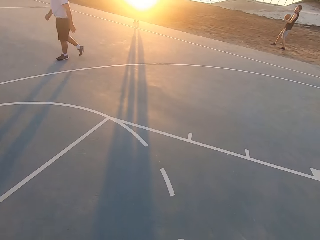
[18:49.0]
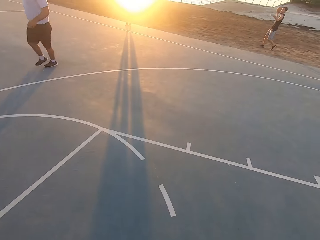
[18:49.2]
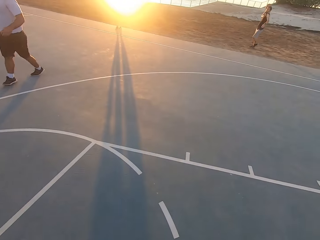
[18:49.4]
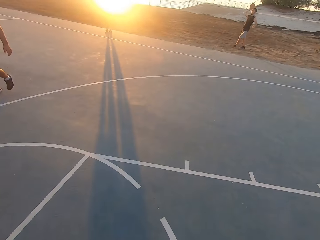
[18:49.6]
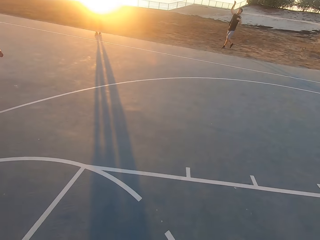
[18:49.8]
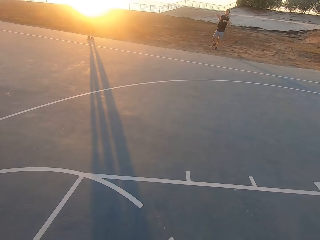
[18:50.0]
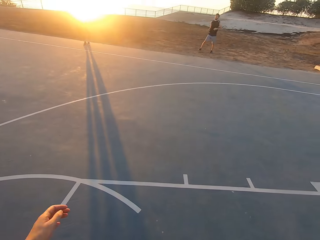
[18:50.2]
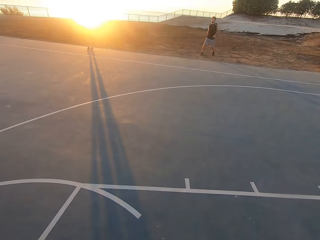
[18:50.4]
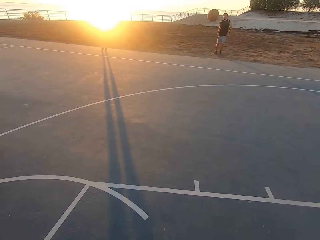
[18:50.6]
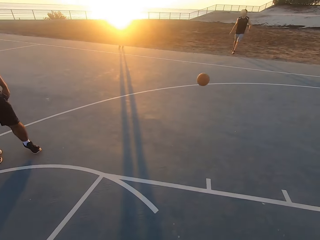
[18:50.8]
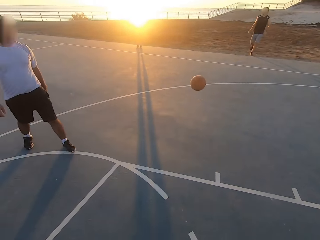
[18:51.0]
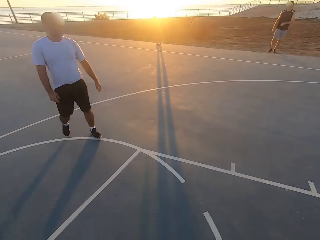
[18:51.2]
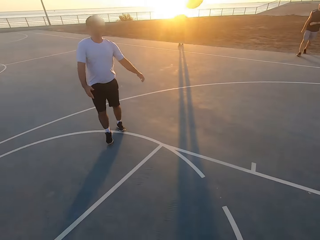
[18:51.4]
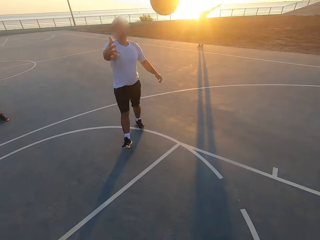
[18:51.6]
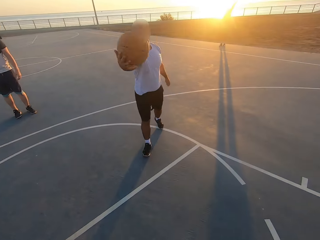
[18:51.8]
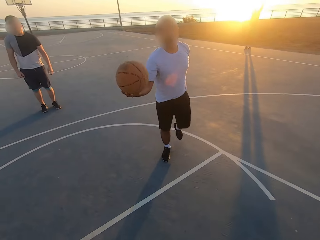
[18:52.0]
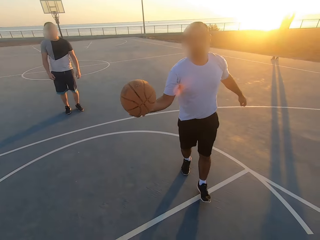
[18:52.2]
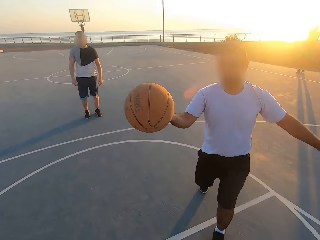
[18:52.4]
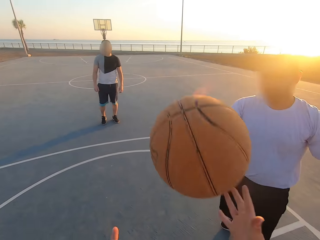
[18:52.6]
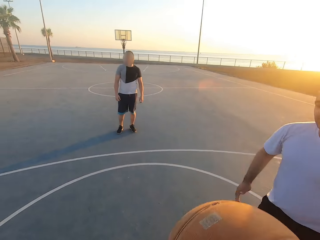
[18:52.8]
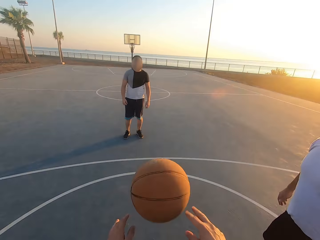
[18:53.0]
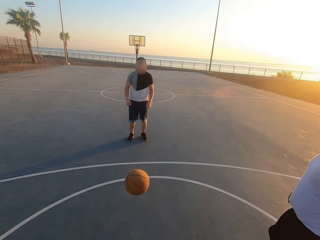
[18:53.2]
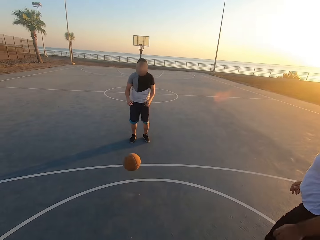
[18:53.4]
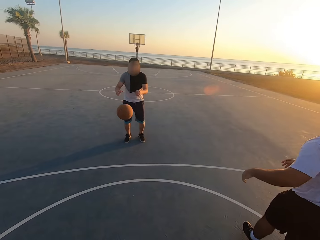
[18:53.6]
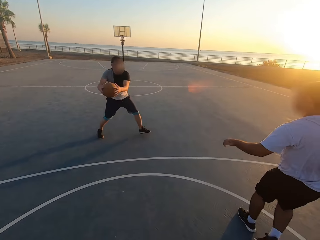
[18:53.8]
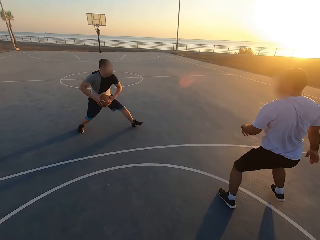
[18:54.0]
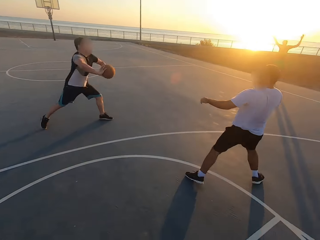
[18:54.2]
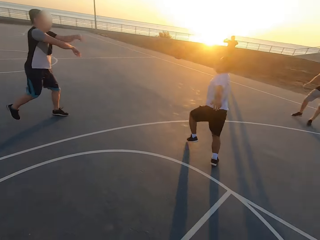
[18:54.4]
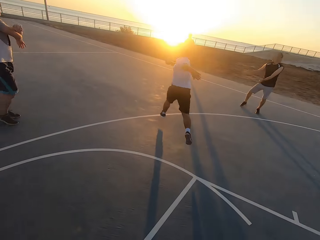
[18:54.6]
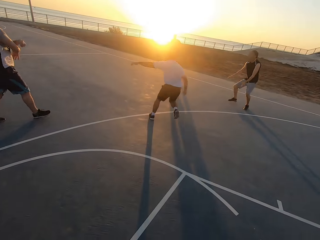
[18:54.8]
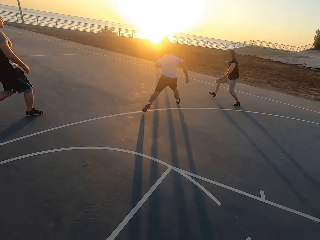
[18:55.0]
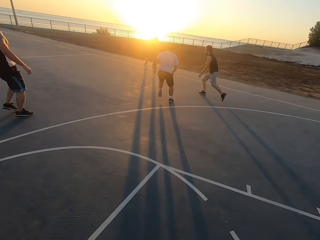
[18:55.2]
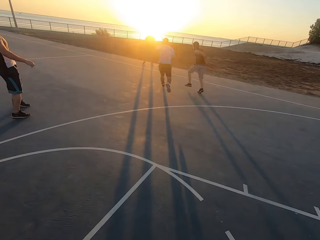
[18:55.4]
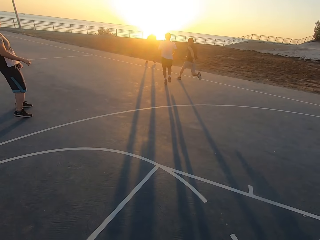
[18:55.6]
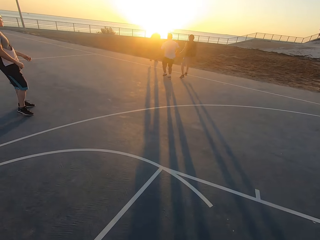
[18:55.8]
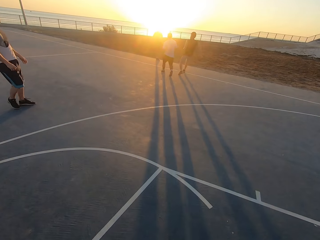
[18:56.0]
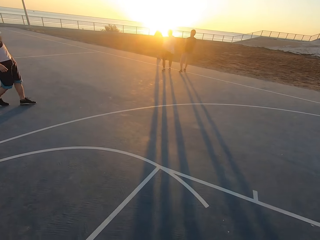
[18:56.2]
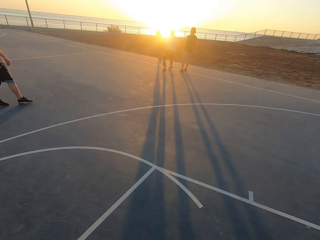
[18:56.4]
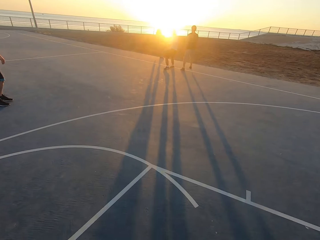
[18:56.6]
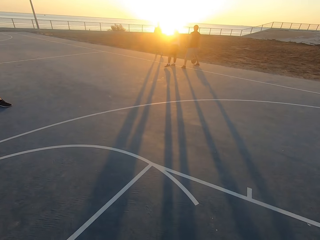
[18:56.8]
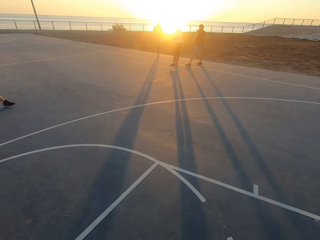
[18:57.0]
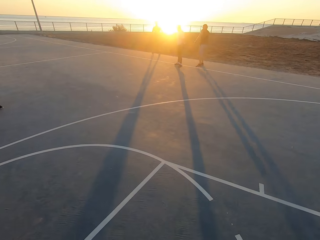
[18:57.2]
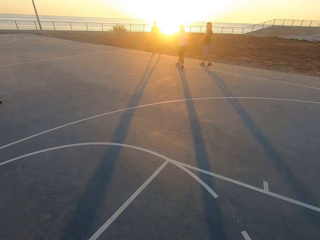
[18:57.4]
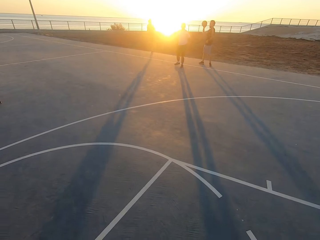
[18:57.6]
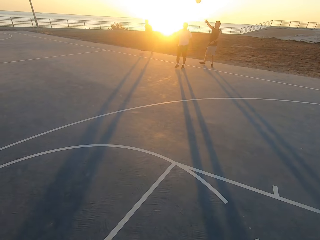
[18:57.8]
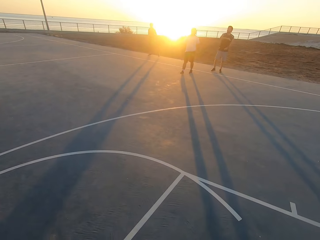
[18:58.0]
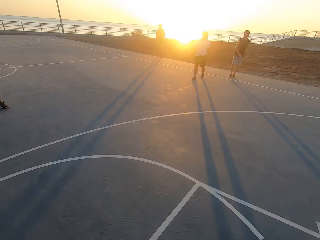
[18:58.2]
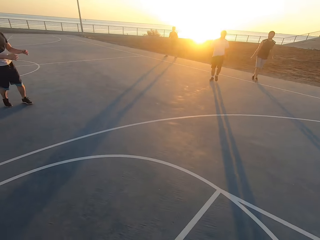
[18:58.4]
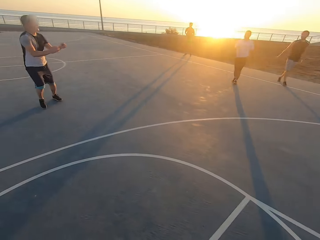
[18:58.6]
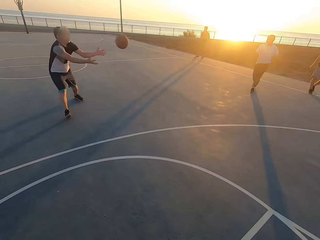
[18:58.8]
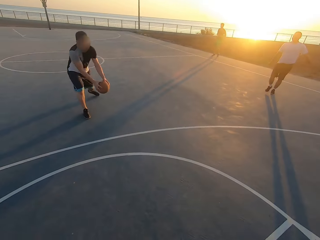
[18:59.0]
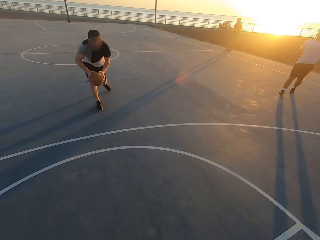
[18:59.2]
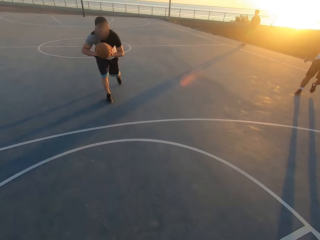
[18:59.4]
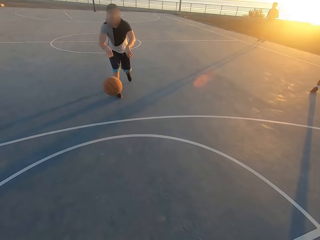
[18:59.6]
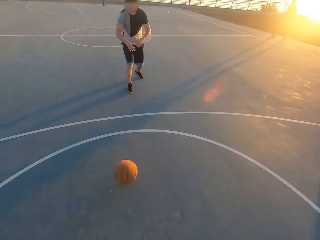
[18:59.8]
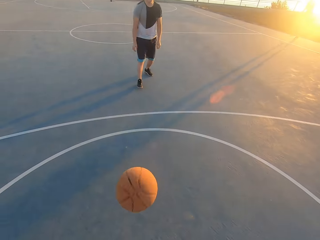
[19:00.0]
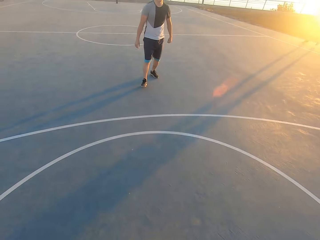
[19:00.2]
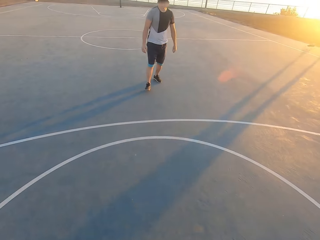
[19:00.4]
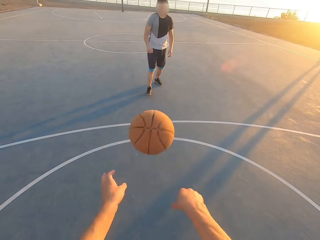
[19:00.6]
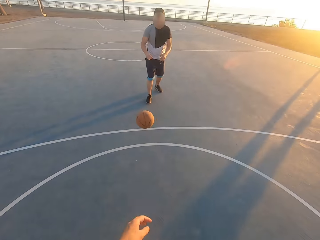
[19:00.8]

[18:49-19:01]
A man throws the ball to another man. The other man picks up the ball and throws the ball to the camera wearer. The camera wearer picks up the ball. They throw the ball to a third man. The third man picks up the ball and throws the ball. The second man runs for the ball. A fourth man throws the ball. The first man picks up the ball and throws the ball to the third man. The third man picks up the ball and throws the ball to the camera wearer. The camera wearer picks up the ball.

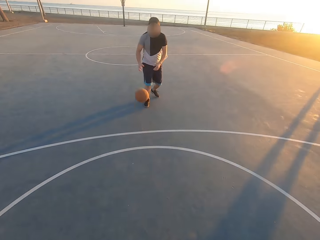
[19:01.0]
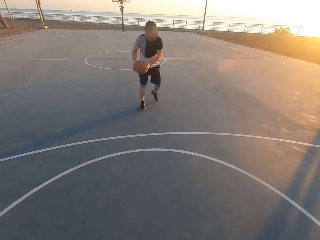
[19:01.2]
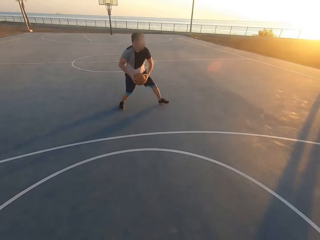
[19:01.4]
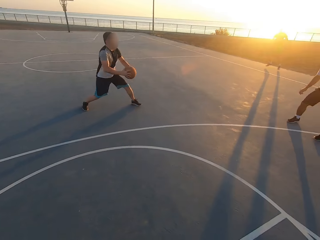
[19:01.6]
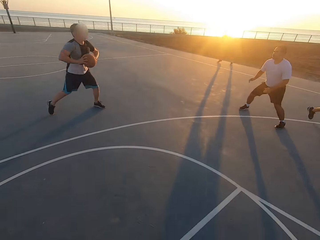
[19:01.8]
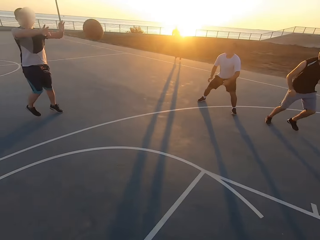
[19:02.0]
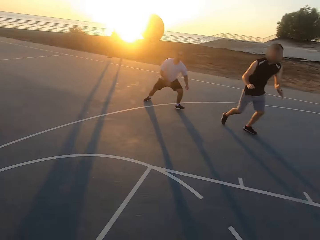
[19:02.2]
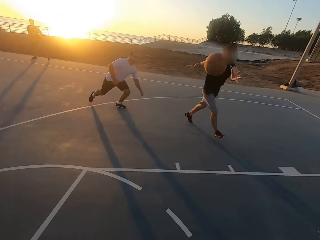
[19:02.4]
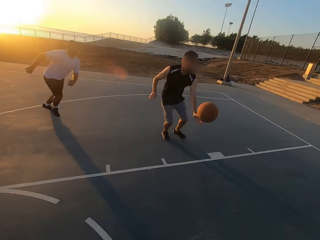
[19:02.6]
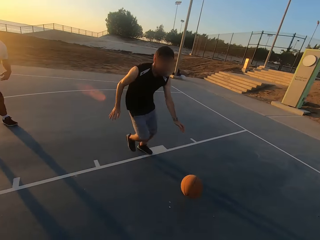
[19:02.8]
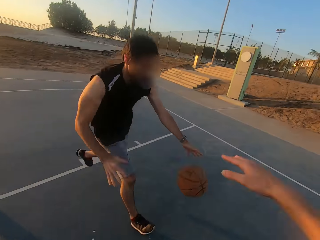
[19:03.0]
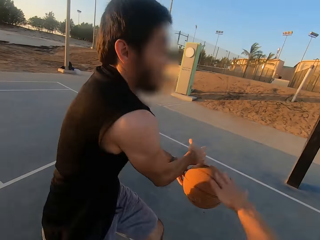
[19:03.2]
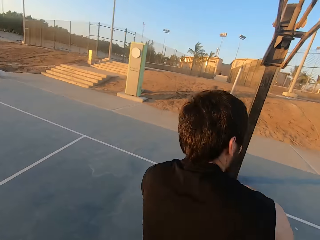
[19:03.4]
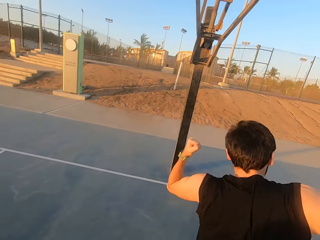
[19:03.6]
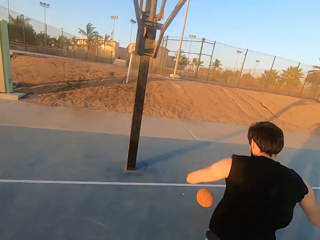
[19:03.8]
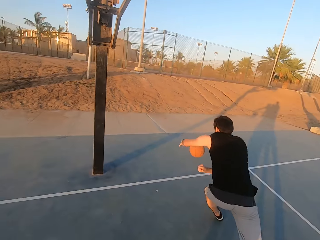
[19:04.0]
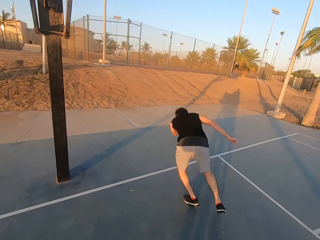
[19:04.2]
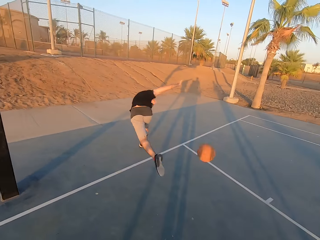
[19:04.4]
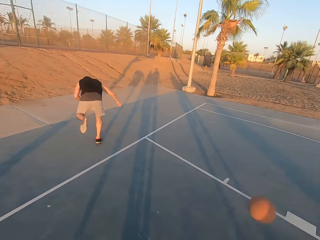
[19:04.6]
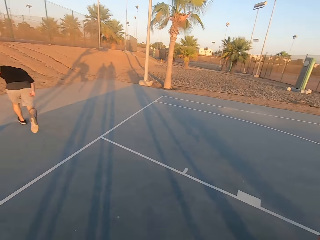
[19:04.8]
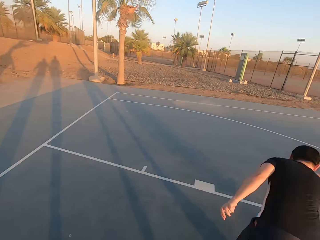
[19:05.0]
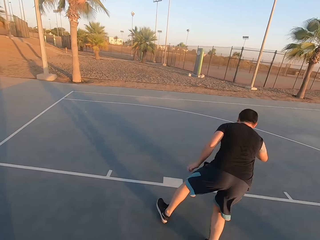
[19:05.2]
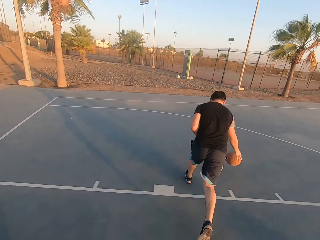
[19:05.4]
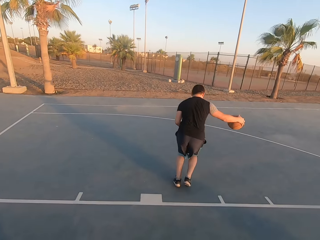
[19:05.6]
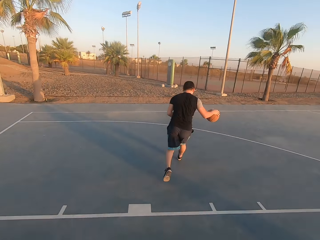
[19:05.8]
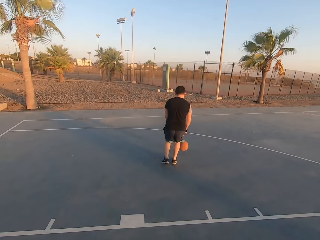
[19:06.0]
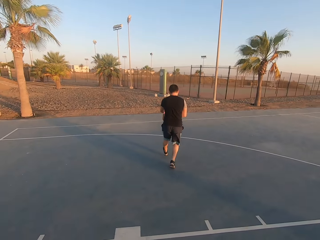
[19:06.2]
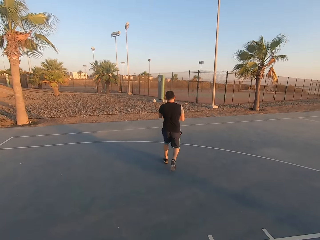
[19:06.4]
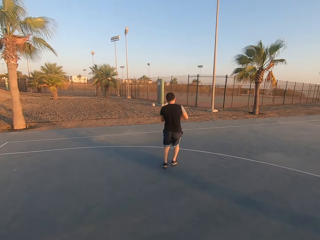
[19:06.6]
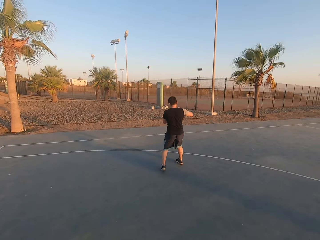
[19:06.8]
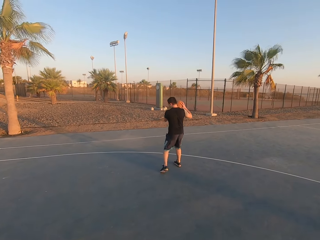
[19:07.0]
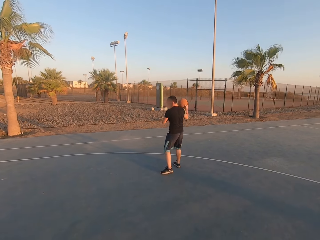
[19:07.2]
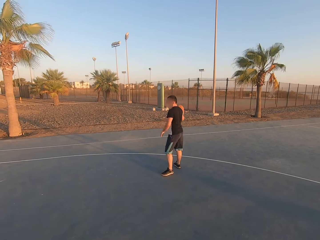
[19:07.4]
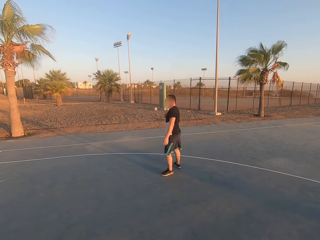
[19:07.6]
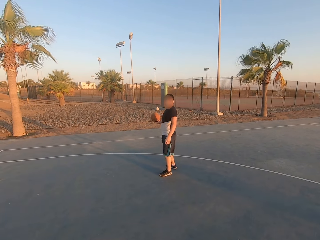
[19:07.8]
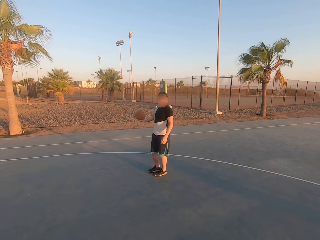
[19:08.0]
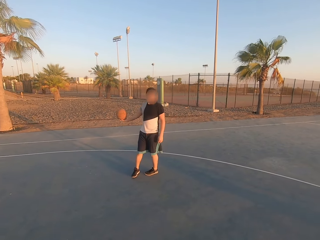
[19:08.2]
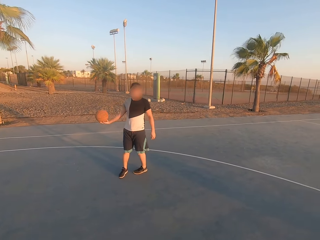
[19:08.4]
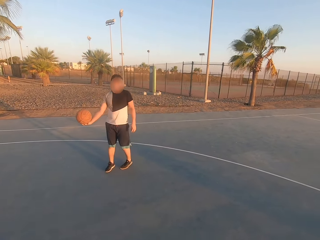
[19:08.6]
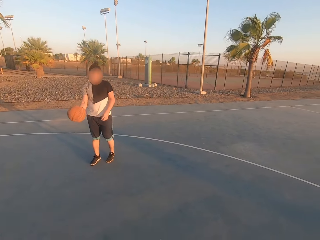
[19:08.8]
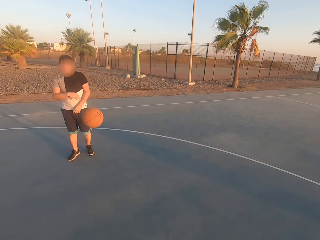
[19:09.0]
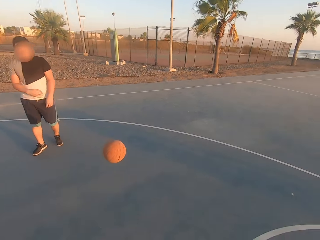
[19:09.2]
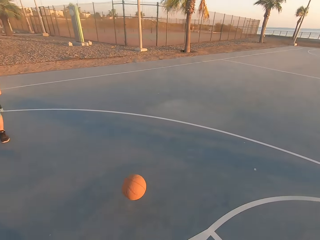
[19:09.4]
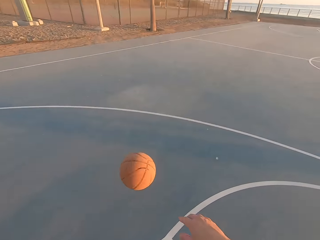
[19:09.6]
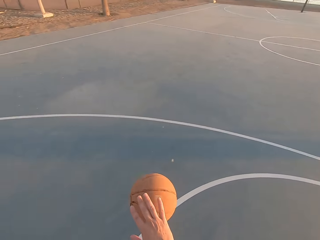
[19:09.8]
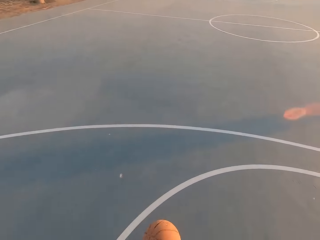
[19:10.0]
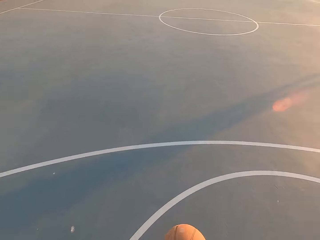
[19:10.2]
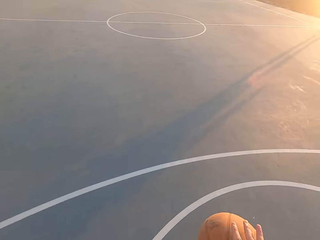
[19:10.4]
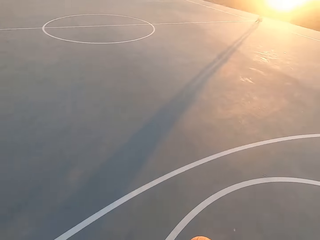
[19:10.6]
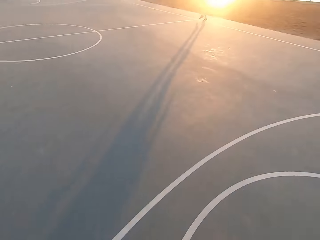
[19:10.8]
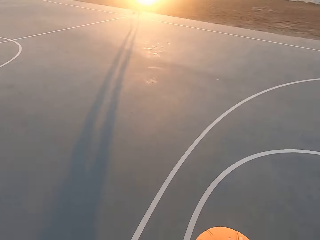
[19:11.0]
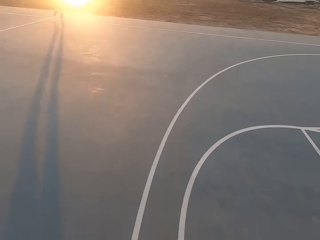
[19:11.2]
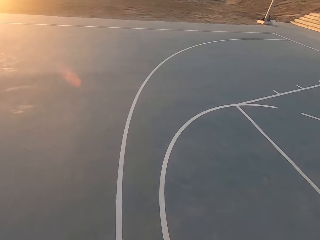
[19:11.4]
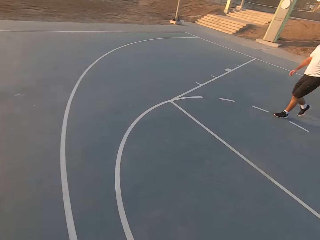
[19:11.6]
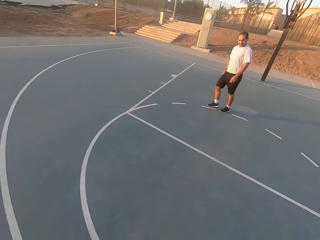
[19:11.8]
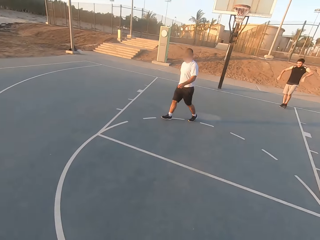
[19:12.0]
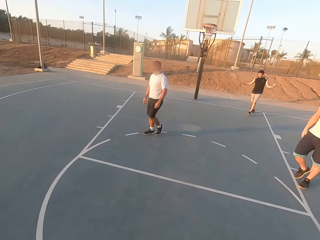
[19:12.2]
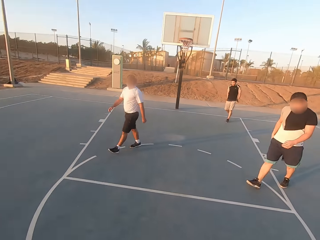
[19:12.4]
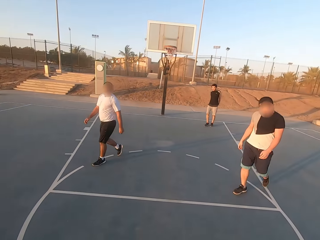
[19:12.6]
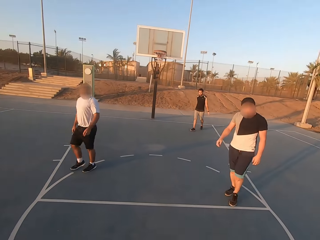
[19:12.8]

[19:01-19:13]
The camera wearer throws the ball to a man. The man picks up the ball and throws the ball to another man. The other man runs for the ball and throws the ball to the first man. The first man dribbles the ball and throws the ball to the camera wearer. The camera wearer dribbles the ball.
